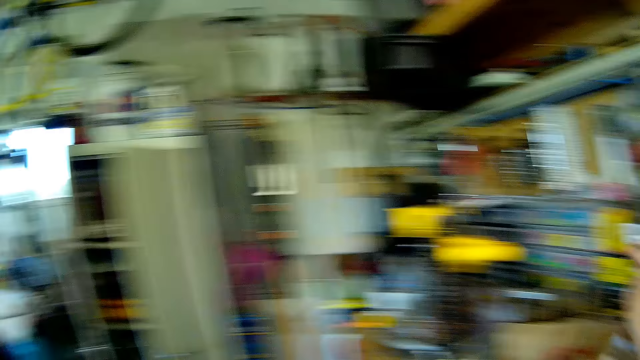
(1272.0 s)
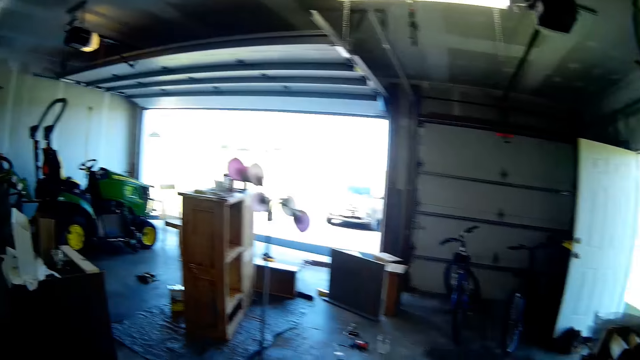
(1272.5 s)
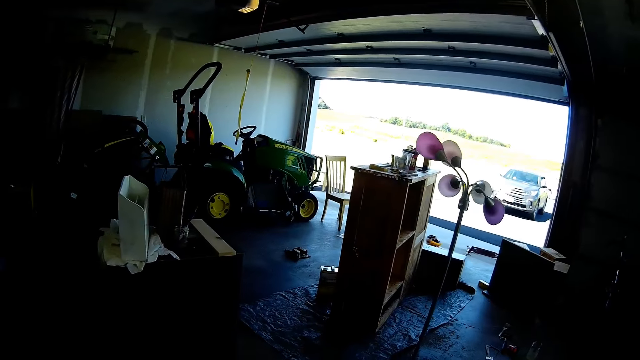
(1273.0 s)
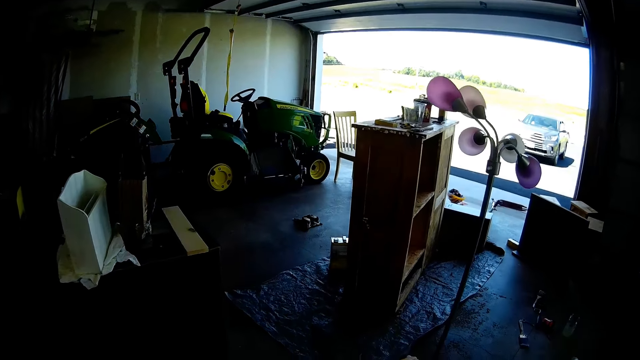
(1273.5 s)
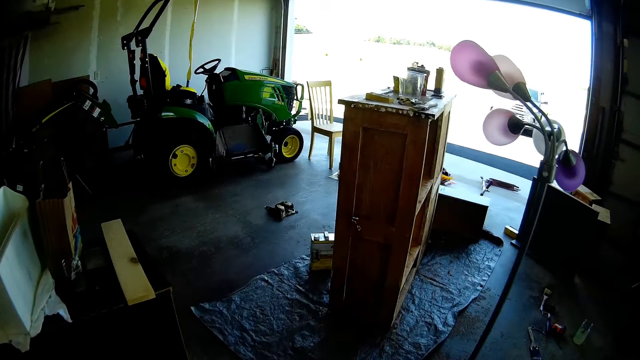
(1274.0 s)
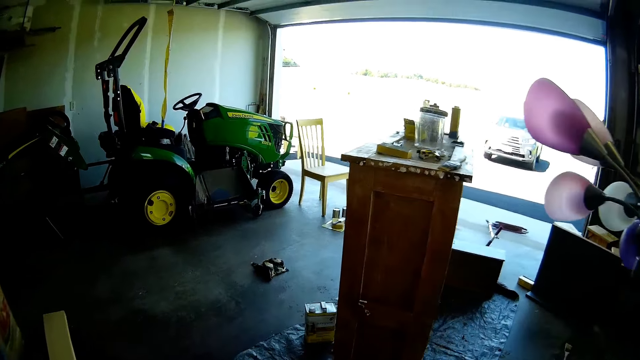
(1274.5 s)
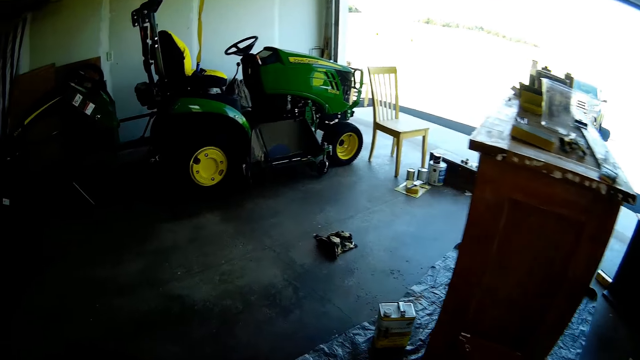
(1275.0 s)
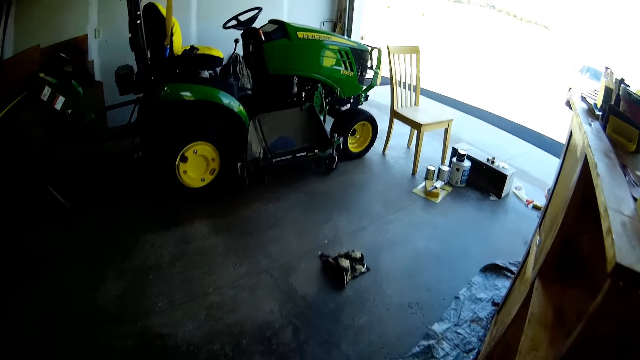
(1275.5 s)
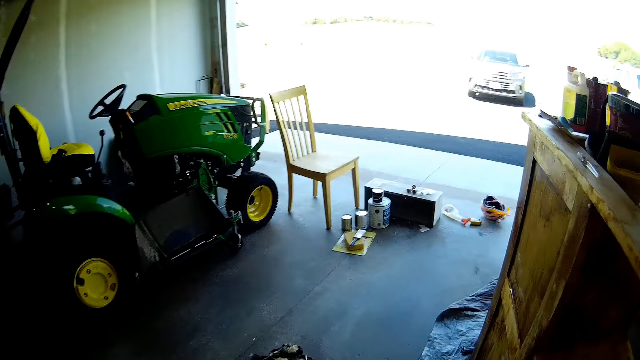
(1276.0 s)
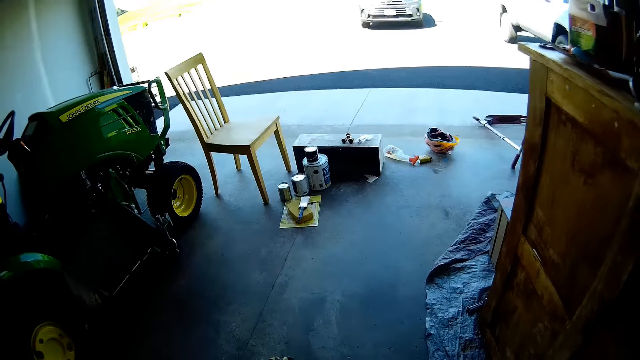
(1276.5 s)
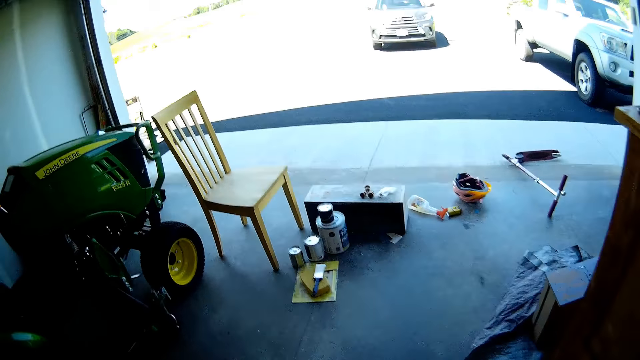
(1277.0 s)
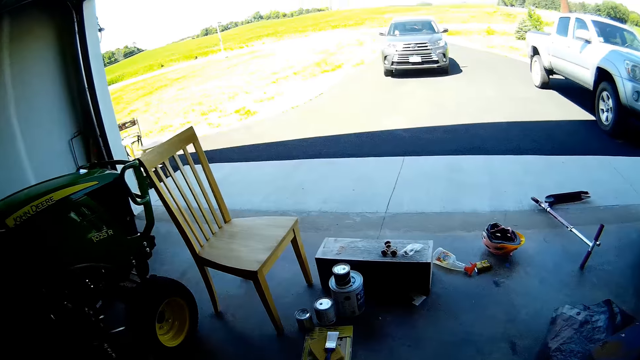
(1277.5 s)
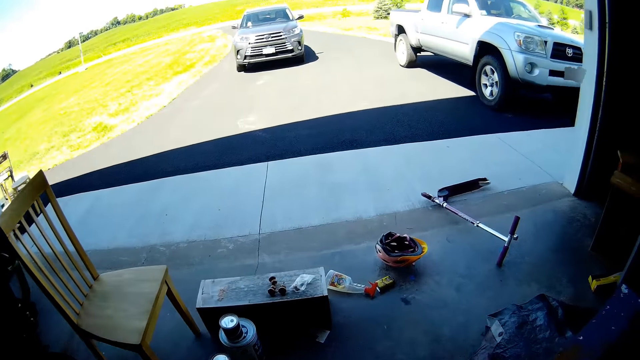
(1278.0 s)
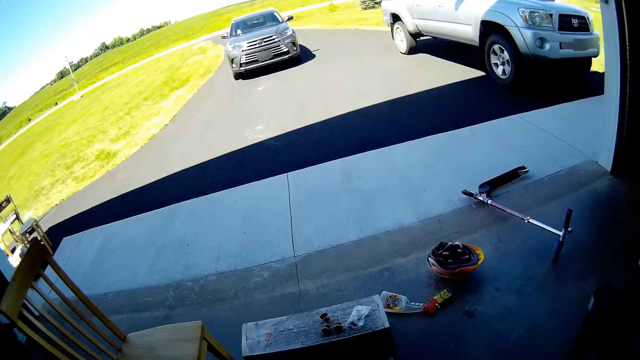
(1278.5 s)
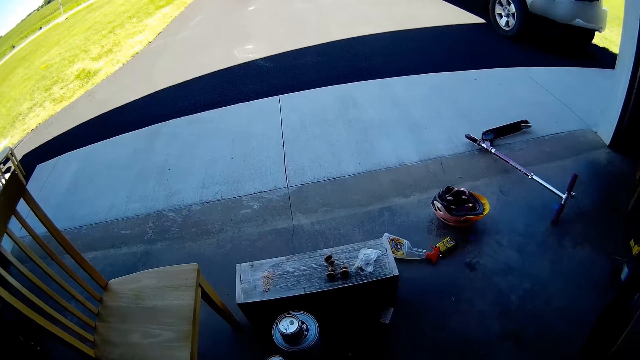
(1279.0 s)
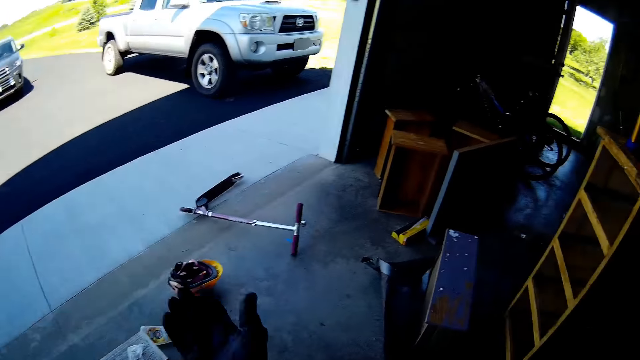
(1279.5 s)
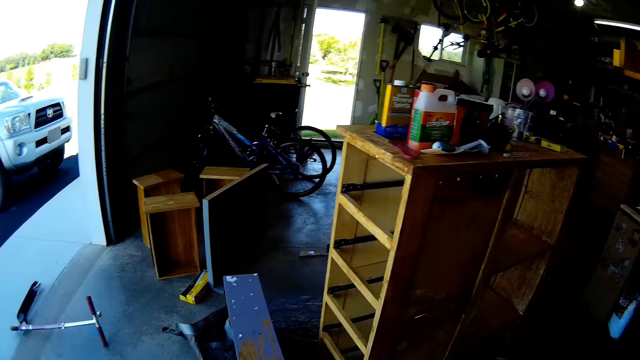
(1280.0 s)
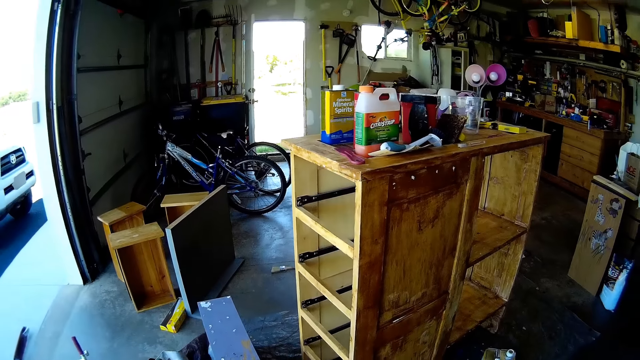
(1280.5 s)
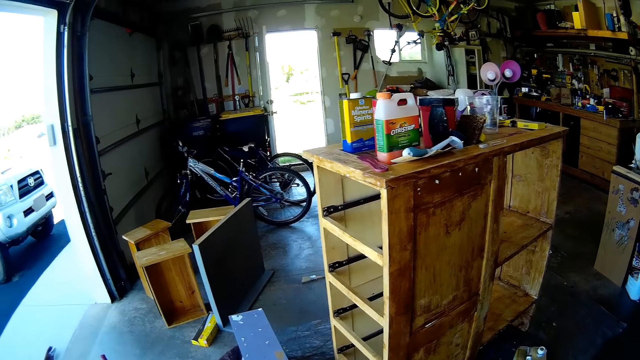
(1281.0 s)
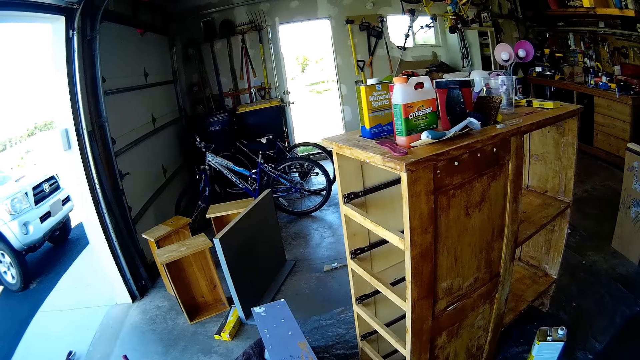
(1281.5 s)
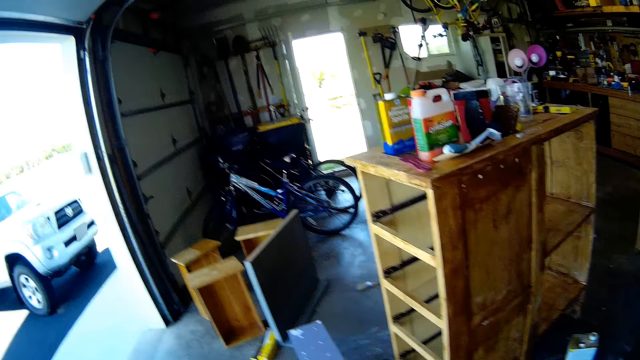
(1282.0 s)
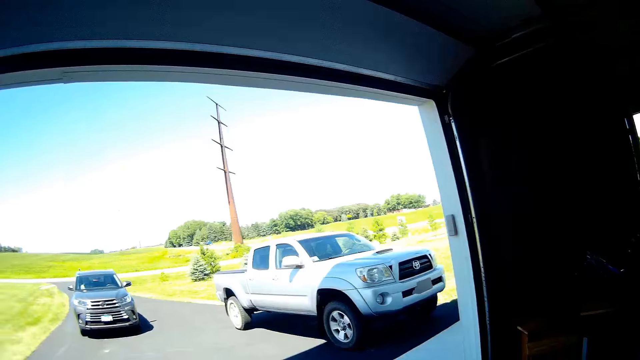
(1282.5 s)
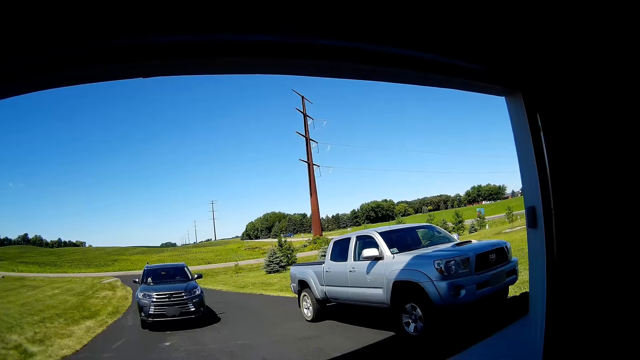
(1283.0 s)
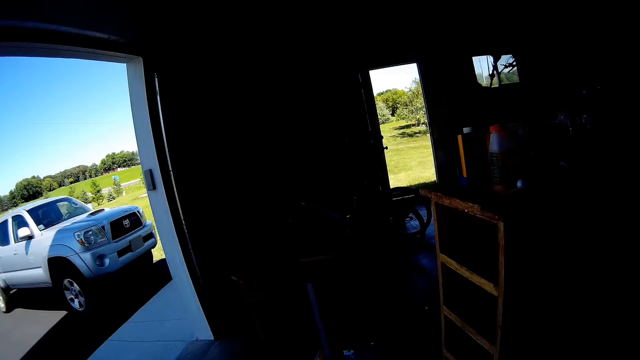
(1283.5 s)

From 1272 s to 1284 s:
The camera wearer puts the paper in a box. They walk around the garage. They walk towards a chair. They move a hand.

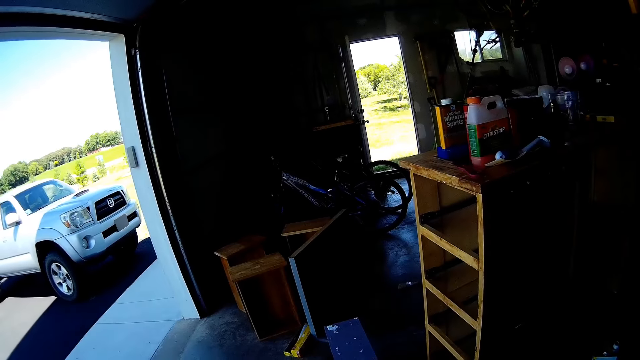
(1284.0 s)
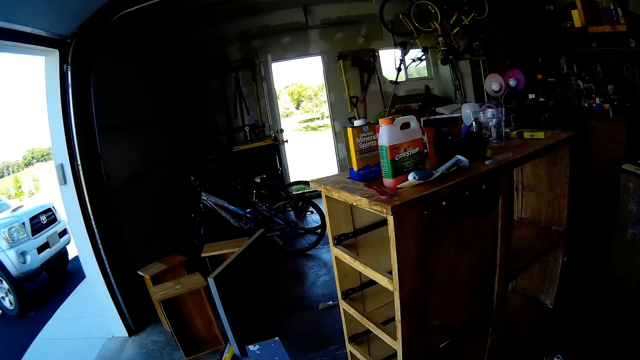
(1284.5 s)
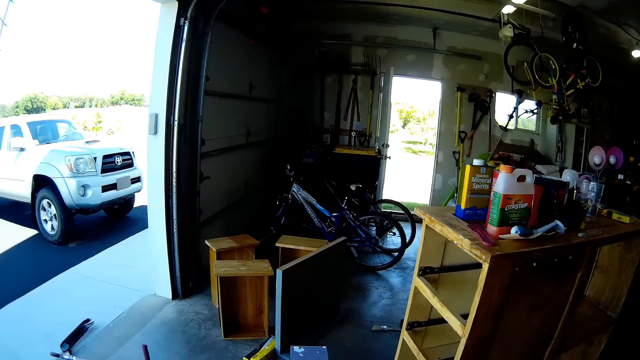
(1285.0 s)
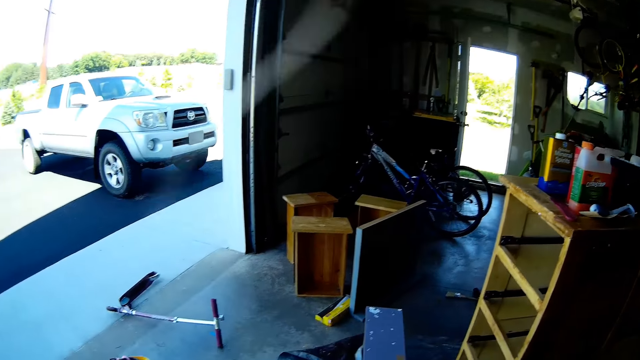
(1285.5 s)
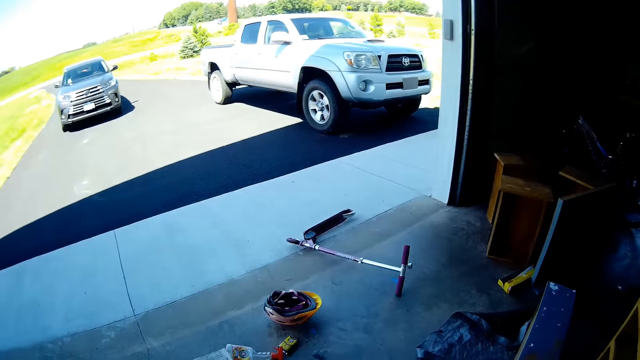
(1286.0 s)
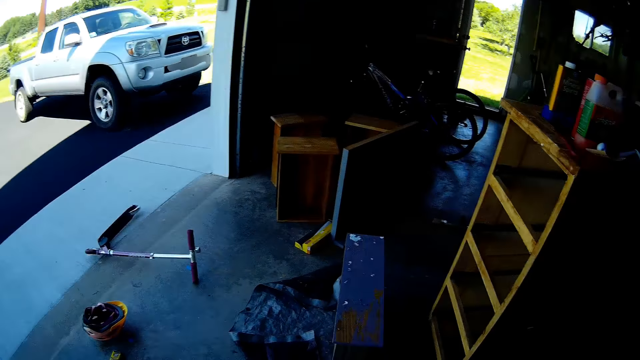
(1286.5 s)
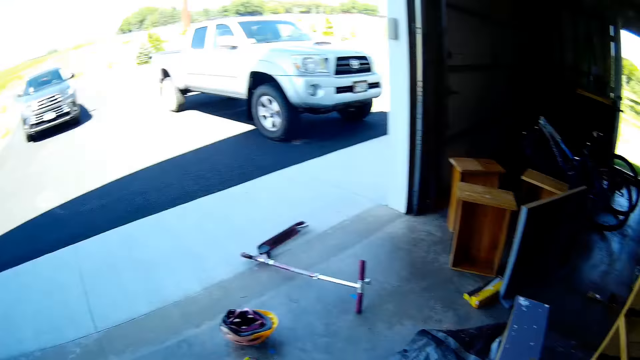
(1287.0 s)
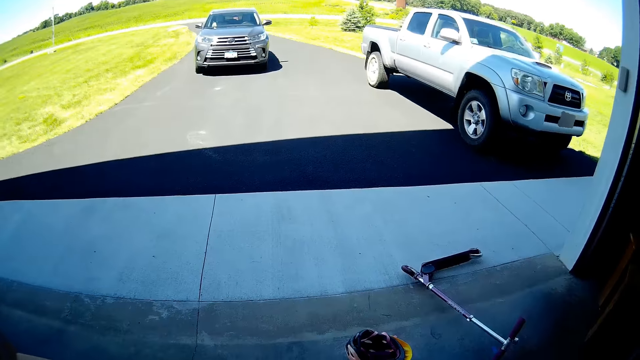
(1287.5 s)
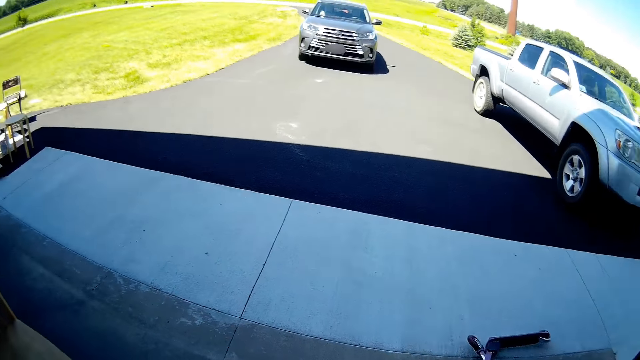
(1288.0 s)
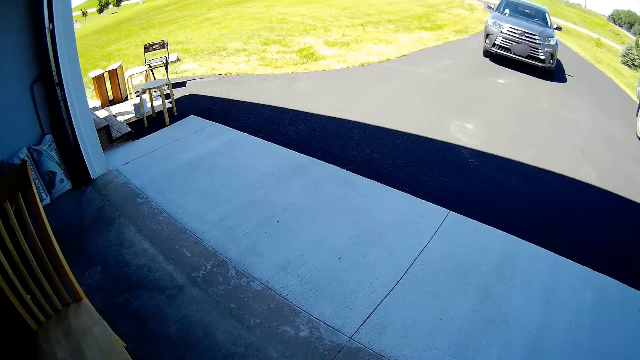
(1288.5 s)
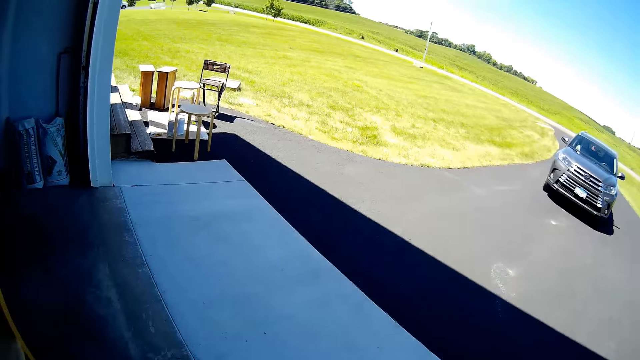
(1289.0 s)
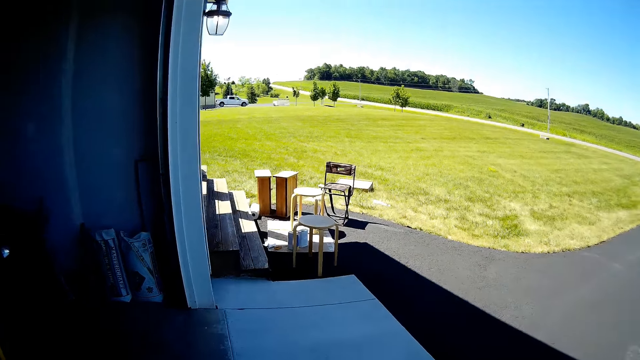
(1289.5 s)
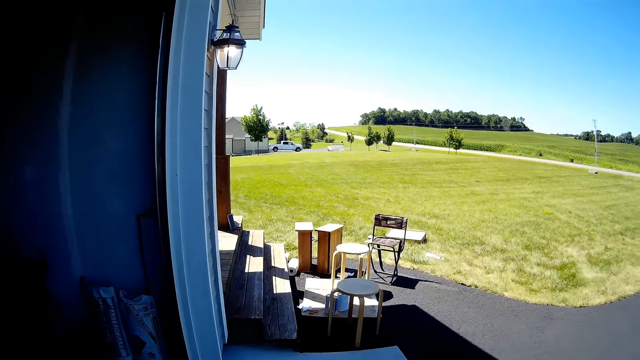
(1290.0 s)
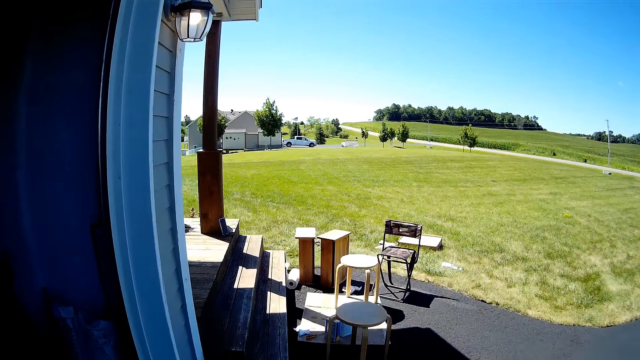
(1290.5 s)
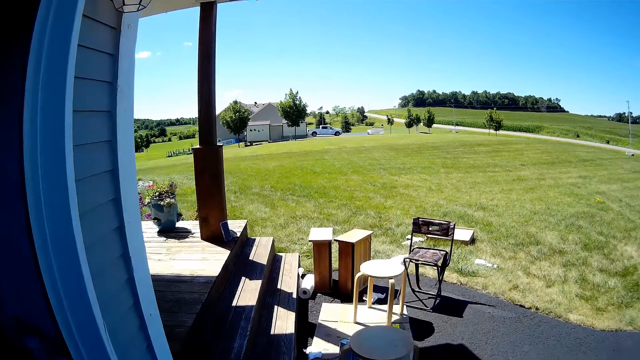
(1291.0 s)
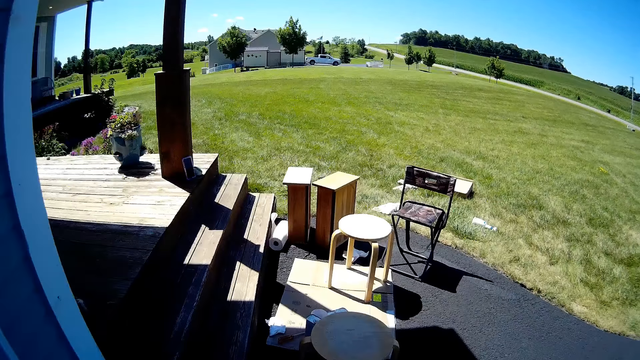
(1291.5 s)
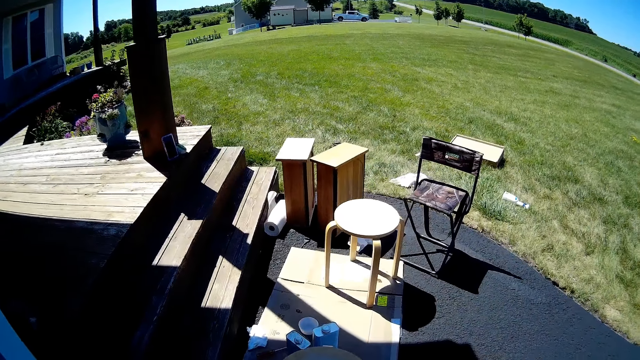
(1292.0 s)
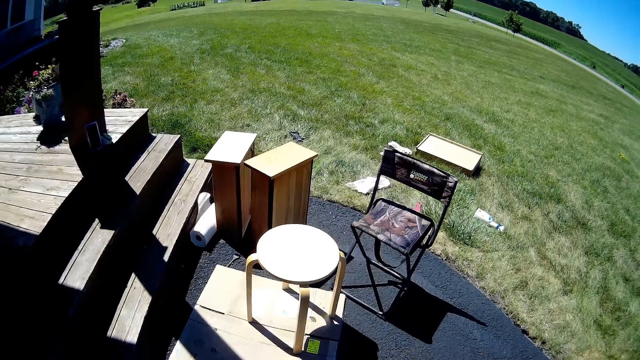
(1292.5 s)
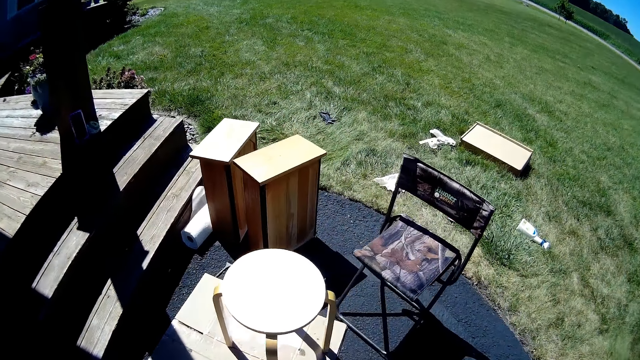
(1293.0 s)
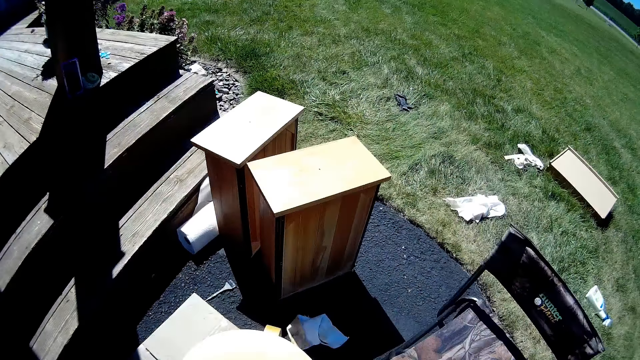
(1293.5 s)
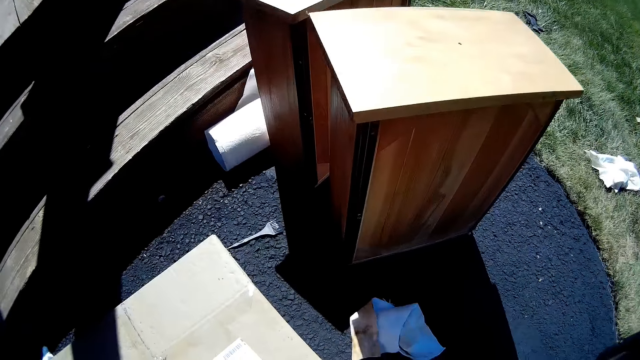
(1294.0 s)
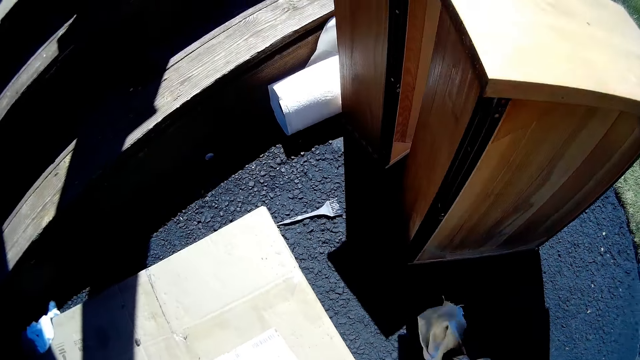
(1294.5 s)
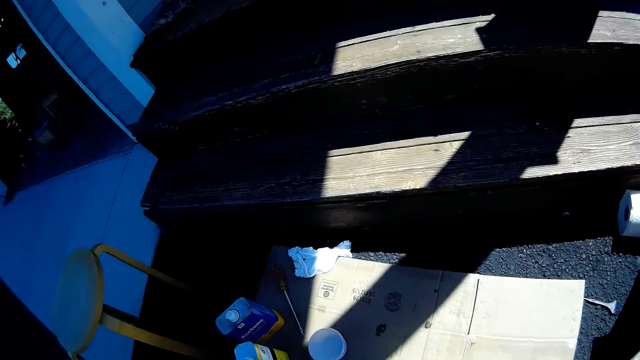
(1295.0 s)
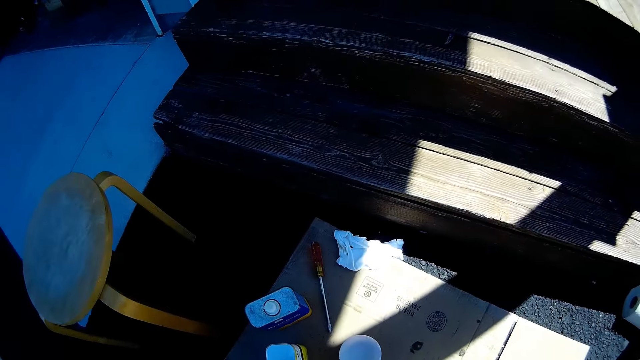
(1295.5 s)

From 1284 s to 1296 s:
The camera wearer walks towards the furniture. They pick a wiping cloth on the floor.
